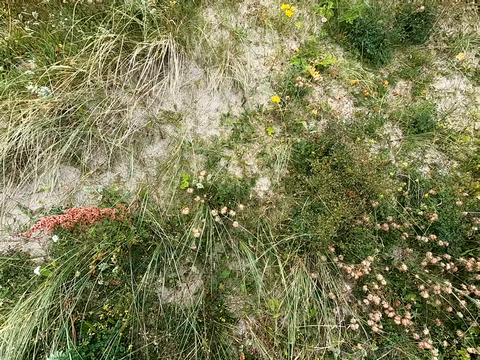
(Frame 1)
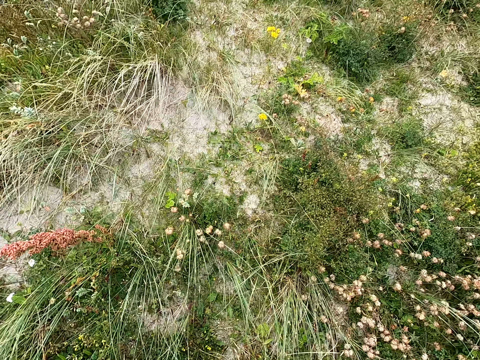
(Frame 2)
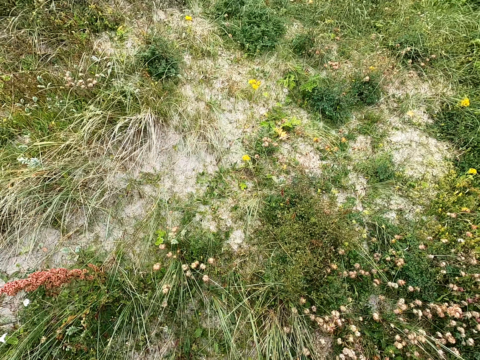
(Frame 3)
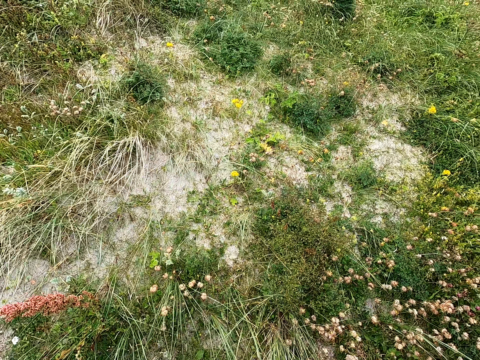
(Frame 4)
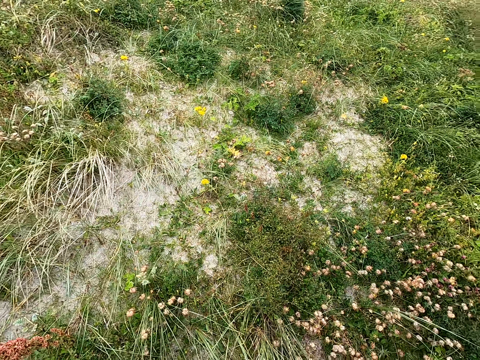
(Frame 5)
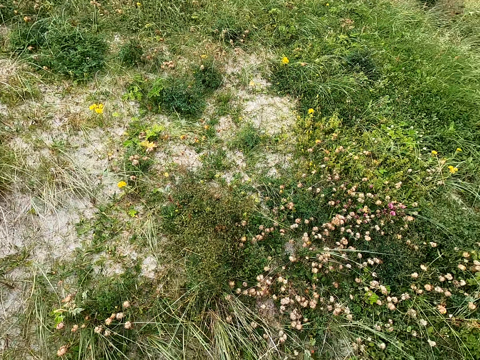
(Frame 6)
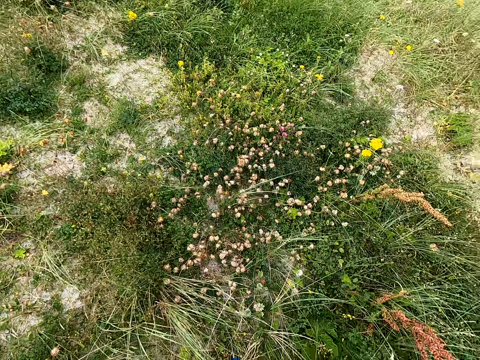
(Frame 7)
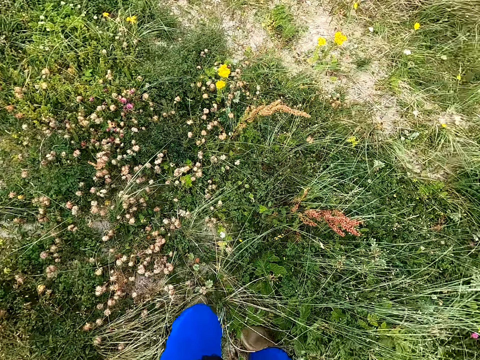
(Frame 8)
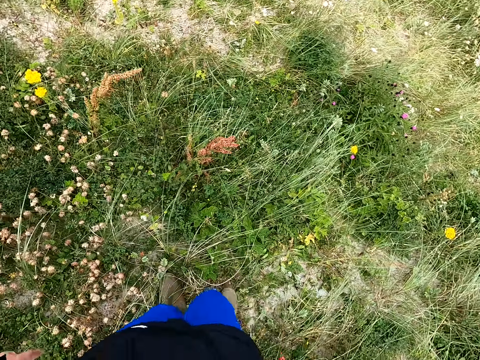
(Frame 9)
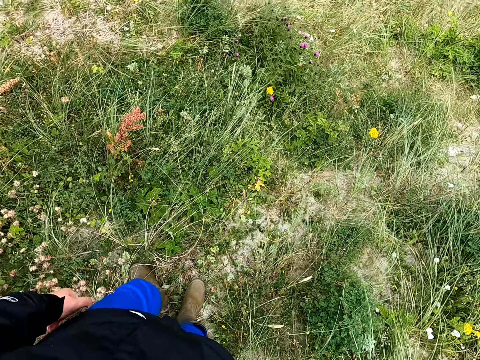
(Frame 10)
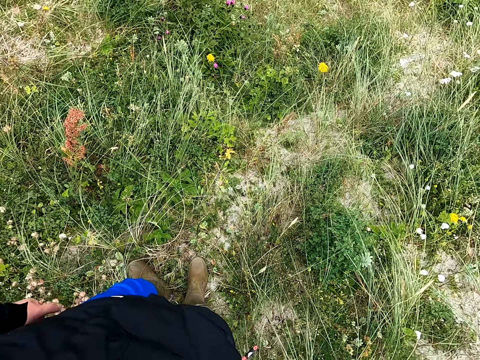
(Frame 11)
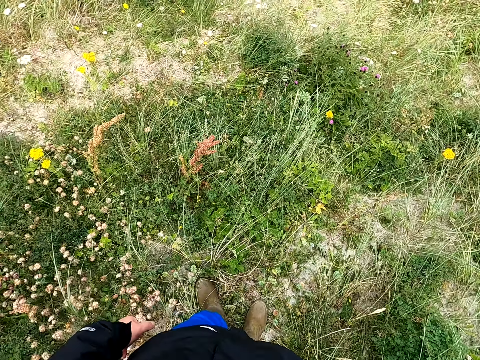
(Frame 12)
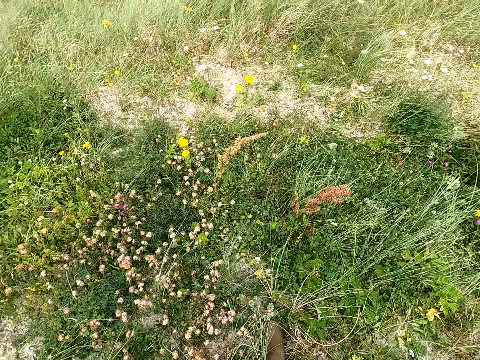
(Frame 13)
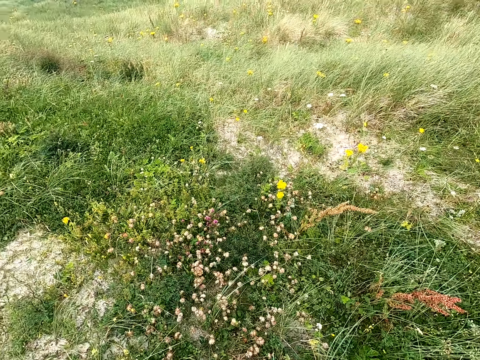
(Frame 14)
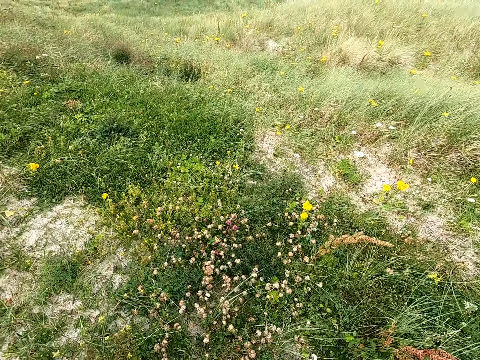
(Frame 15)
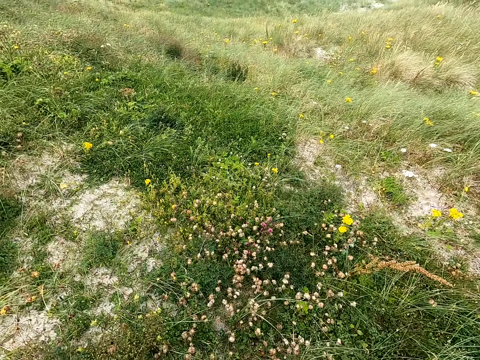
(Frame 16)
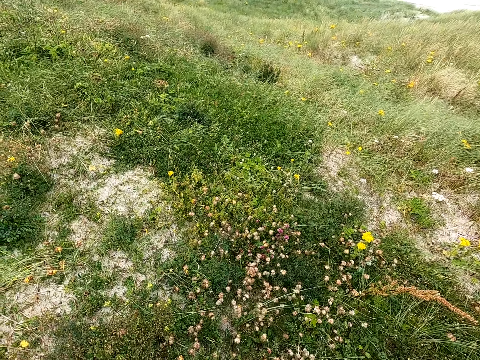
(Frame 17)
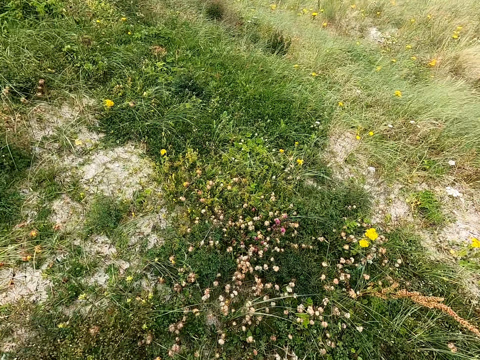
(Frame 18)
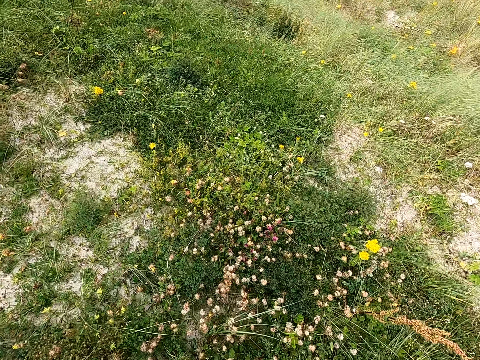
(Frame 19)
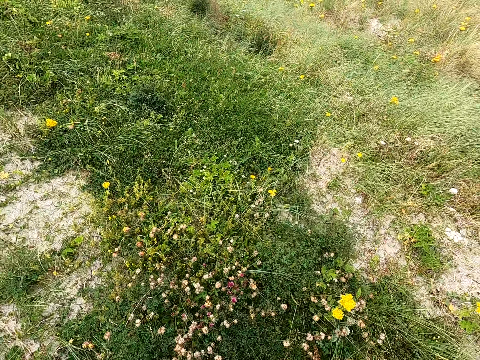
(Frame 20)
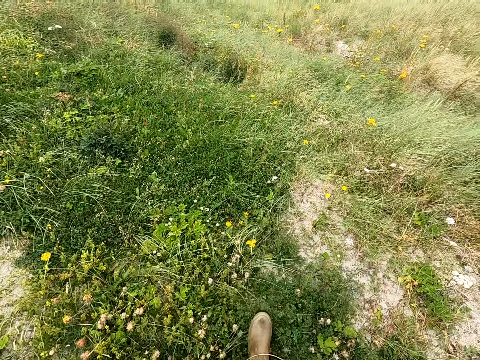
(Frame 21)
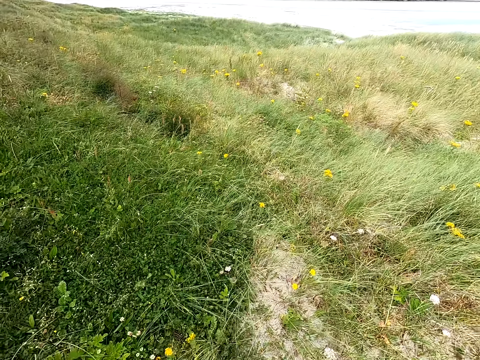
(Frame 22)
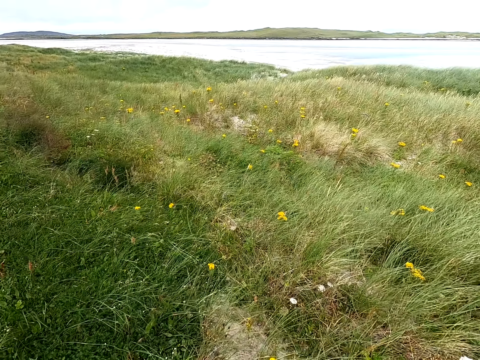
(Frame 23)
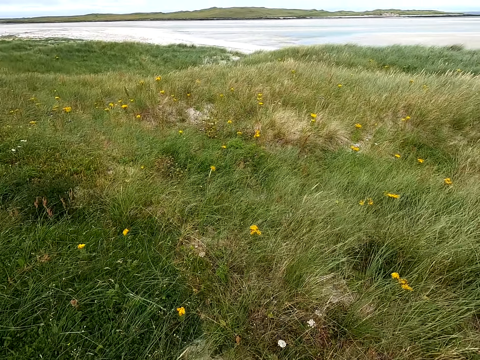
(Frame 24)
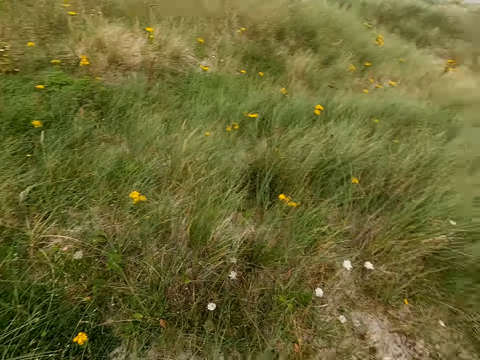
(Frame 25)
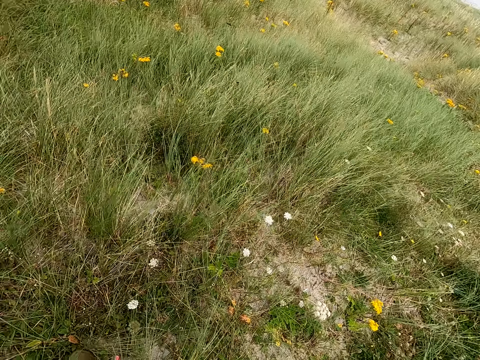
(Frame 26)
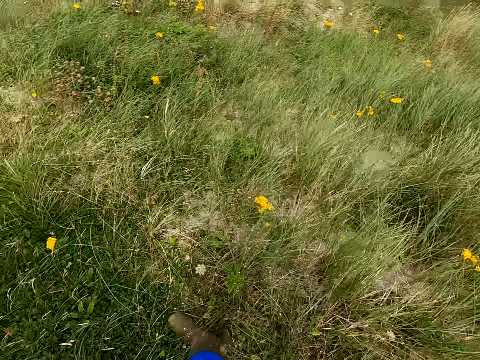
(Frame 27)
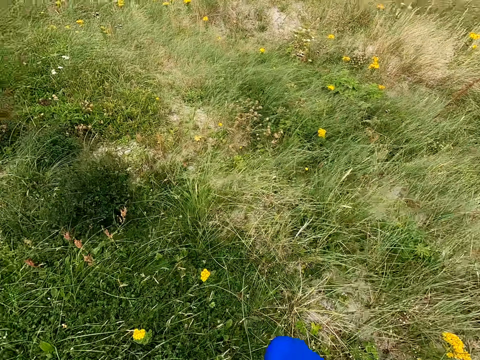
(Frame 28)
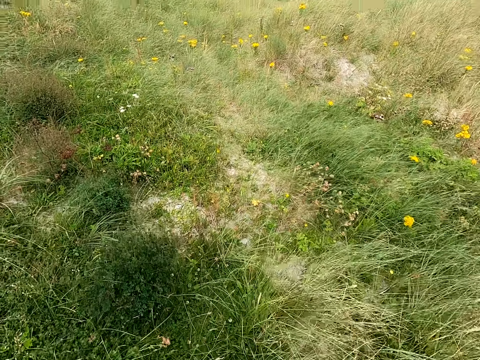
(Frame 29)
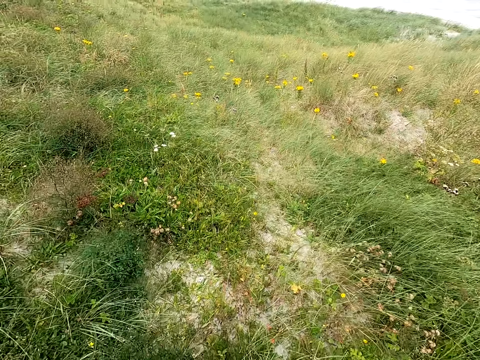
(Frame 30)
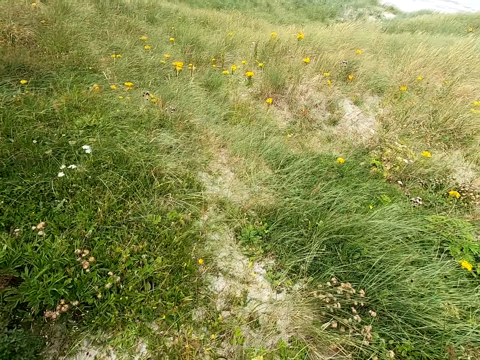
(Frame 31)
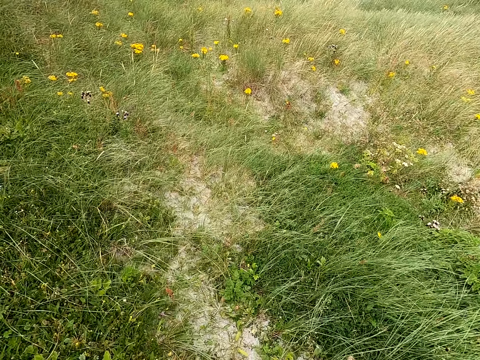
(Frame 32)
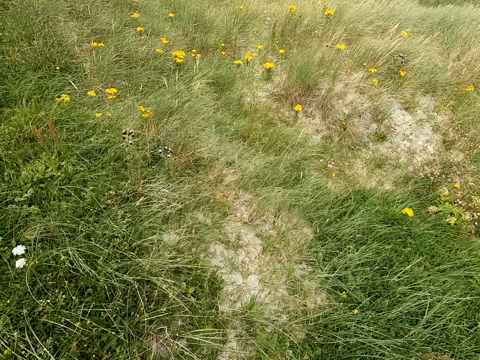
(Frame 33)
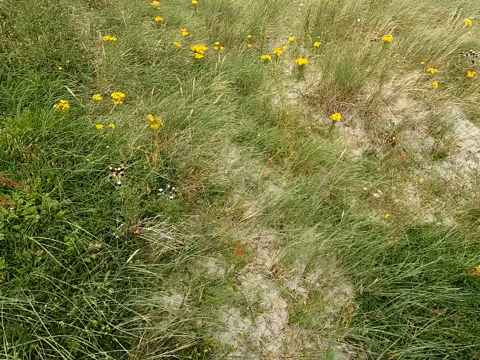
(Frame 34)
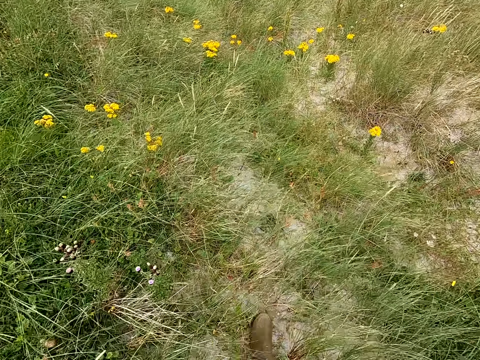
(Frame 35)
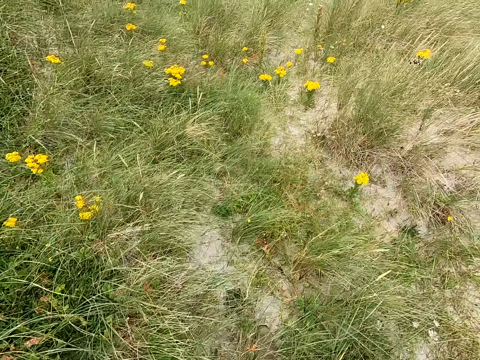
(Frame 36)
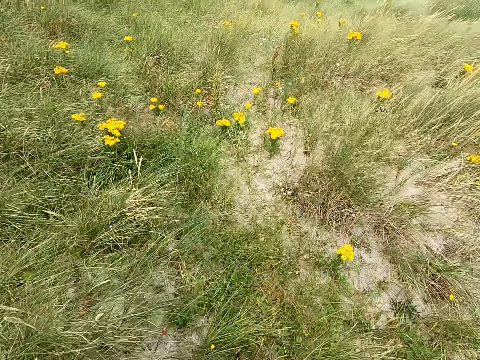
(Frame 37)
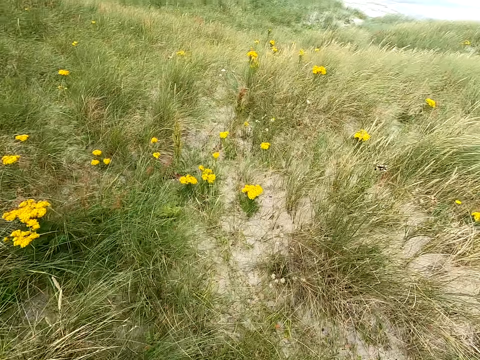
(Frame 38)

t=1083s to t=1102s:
The camera wearer moves around. They look around. They walk around.

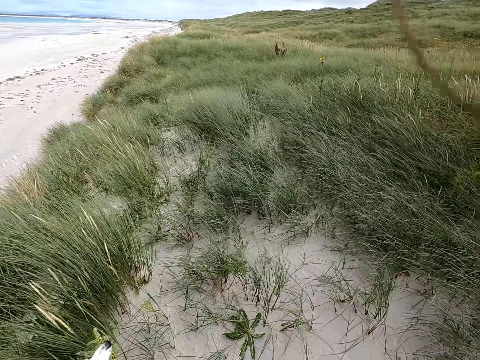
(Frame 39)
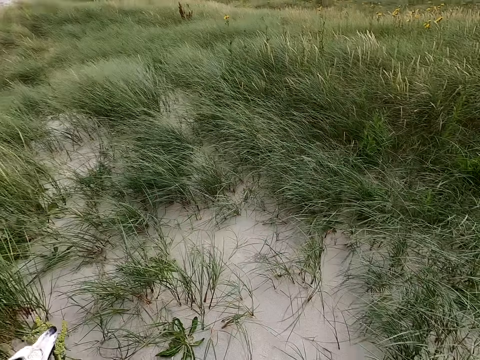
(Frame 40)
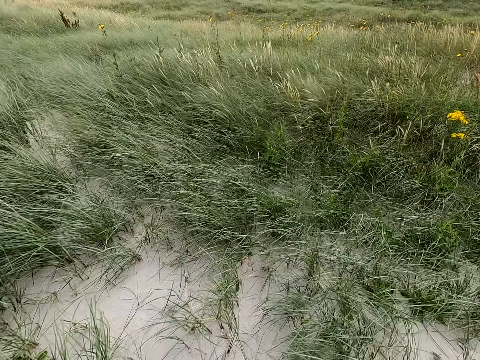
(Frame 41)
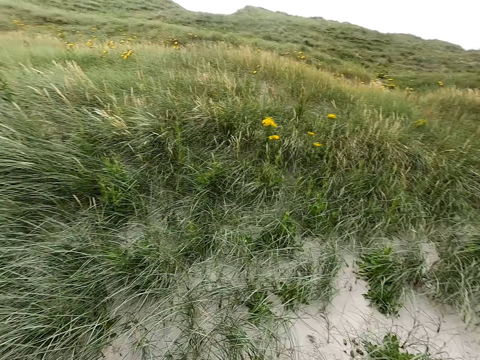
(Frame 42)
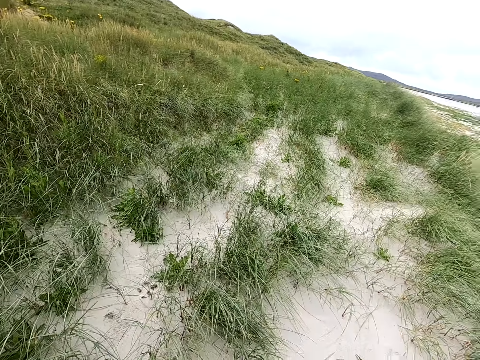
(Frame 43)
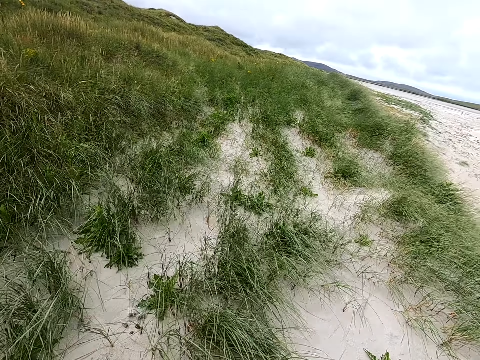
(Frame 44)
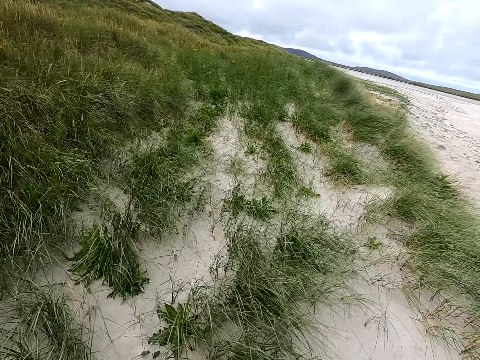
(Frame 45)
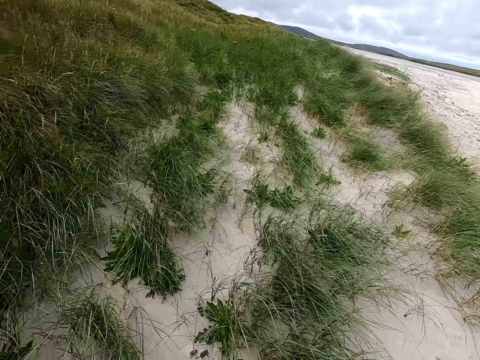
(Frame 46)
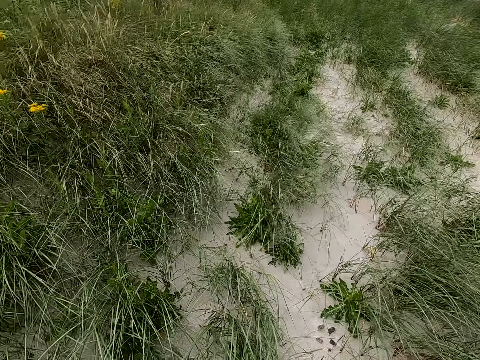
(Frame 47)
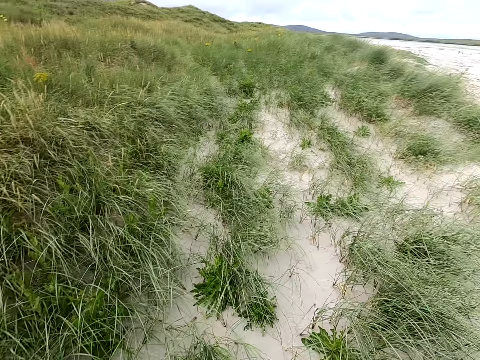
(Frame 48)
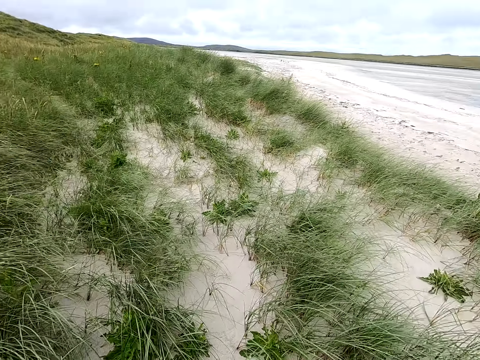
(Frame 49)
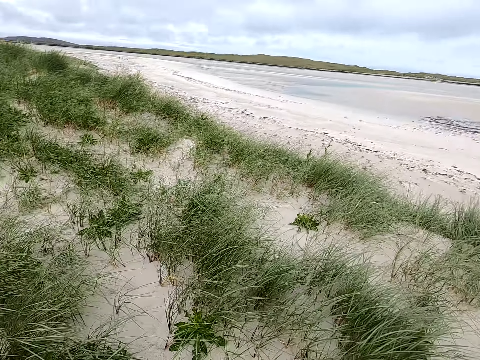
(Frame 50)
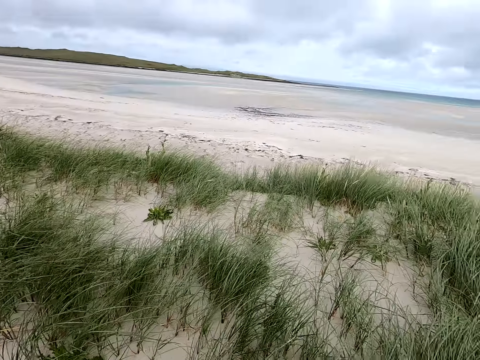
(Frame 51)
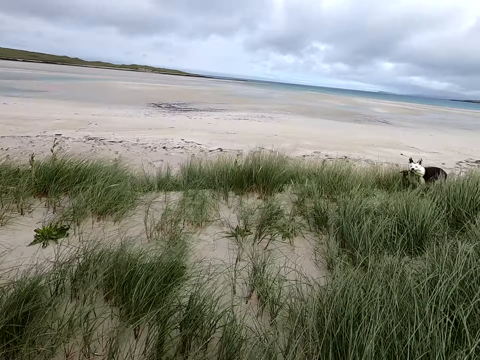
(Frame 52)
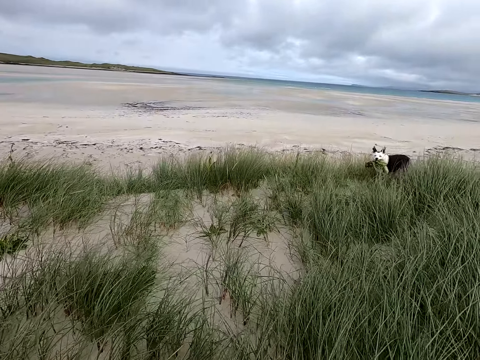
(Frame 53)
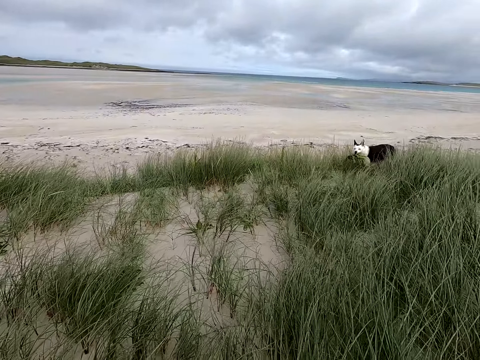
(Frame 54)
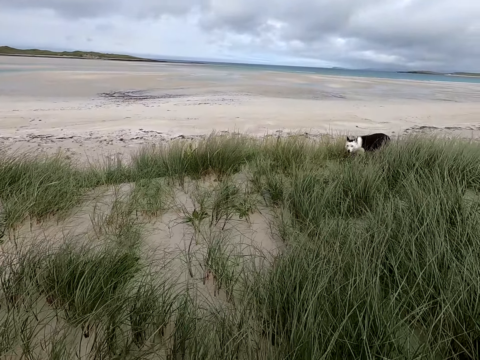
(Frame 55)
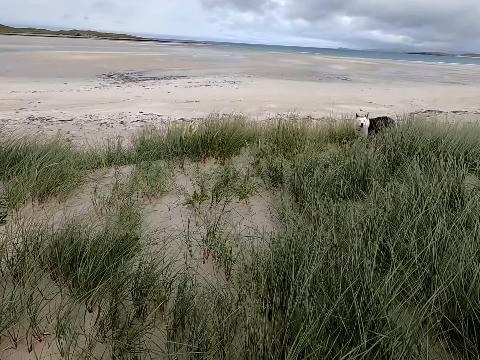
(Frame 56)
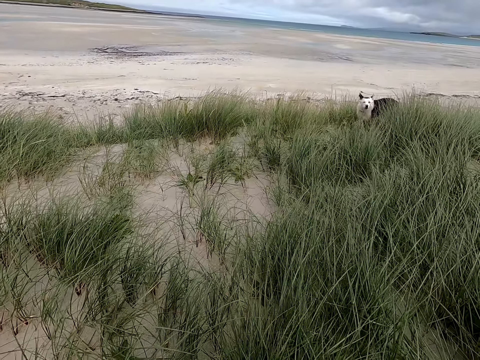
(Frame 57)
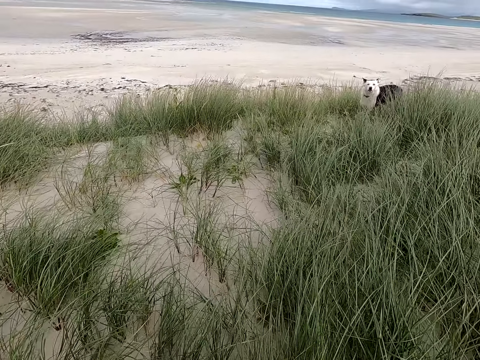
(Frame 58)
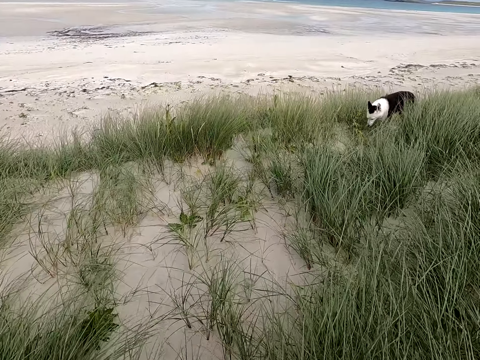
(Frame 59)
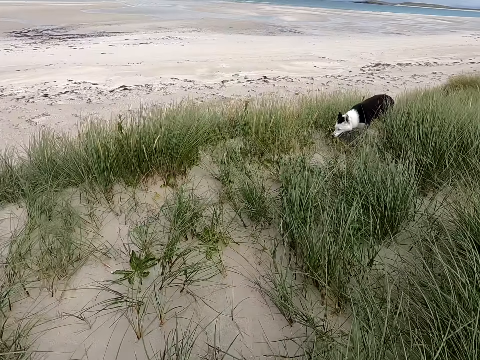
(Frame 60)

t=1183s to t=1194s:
The camera wearer moves around.
